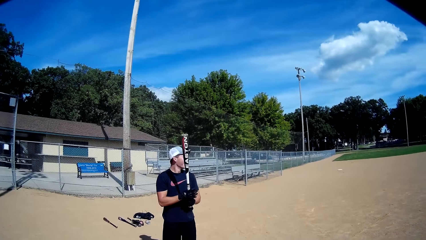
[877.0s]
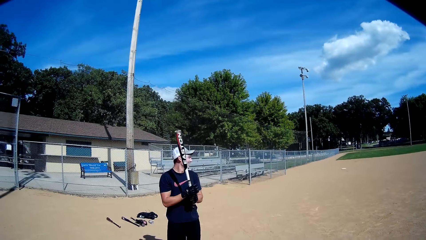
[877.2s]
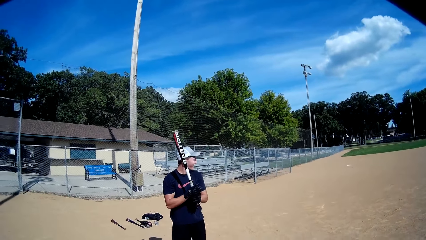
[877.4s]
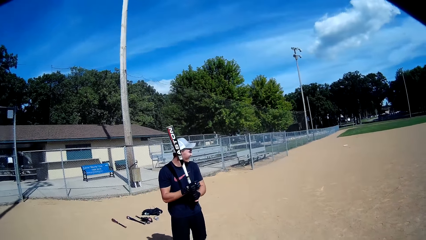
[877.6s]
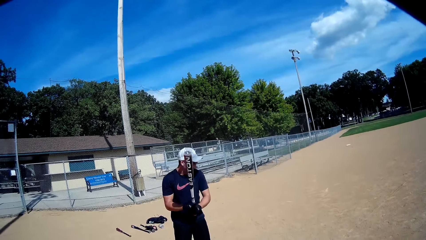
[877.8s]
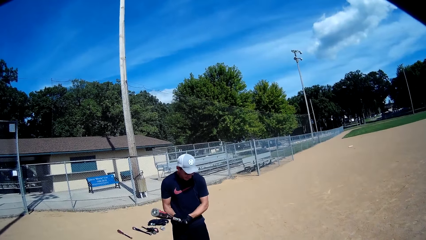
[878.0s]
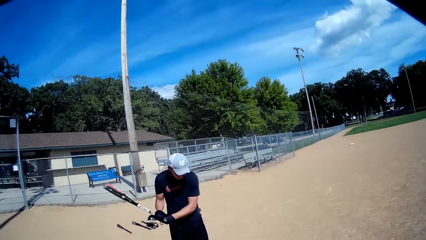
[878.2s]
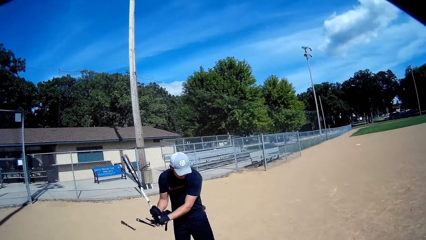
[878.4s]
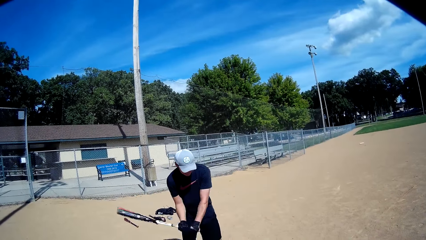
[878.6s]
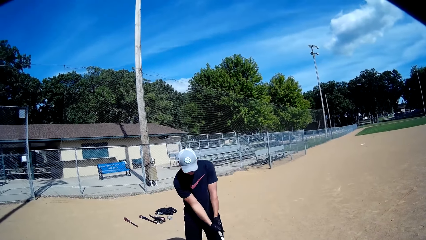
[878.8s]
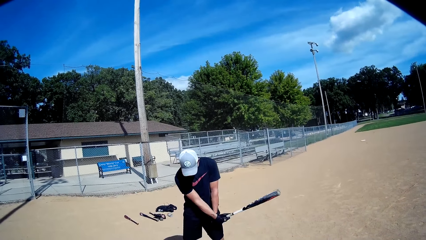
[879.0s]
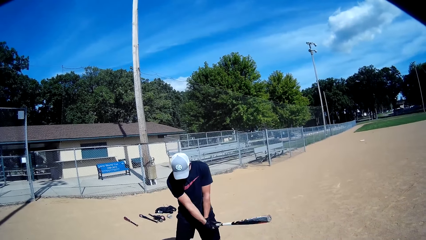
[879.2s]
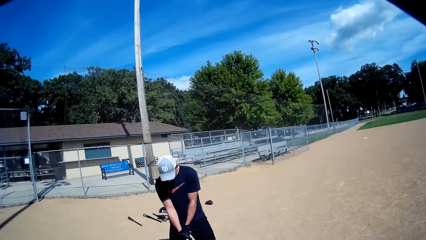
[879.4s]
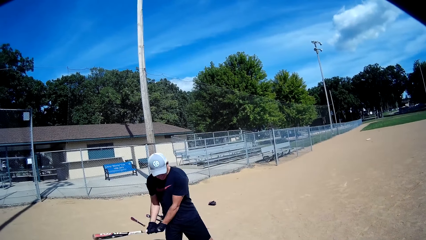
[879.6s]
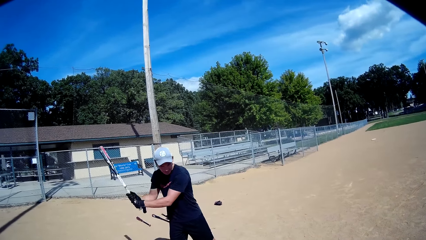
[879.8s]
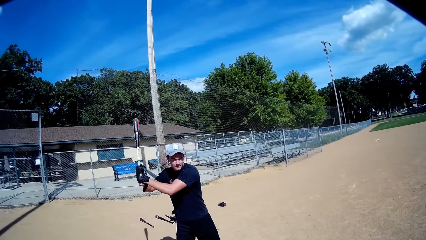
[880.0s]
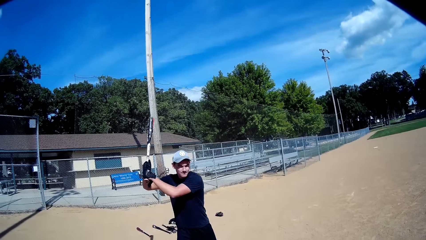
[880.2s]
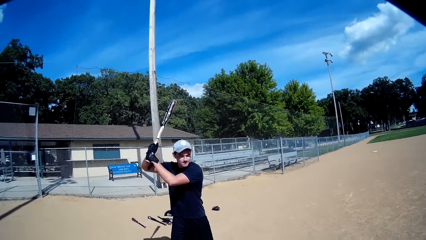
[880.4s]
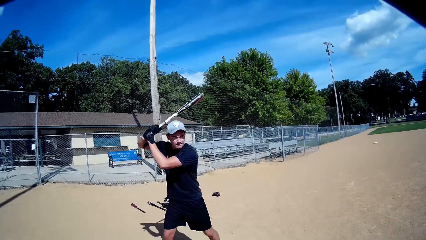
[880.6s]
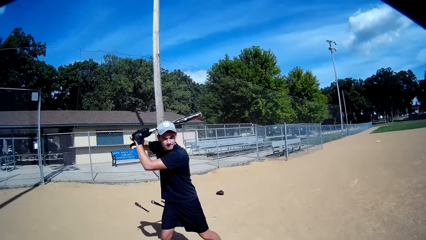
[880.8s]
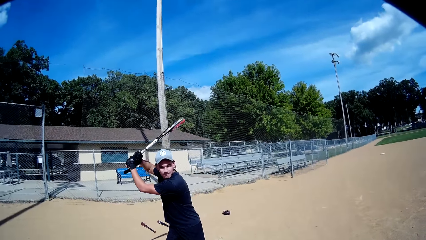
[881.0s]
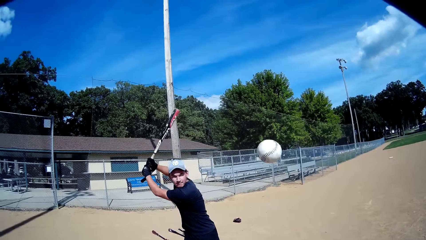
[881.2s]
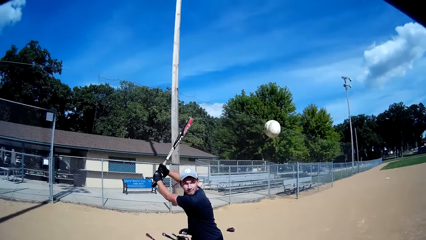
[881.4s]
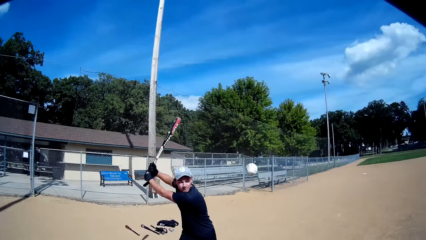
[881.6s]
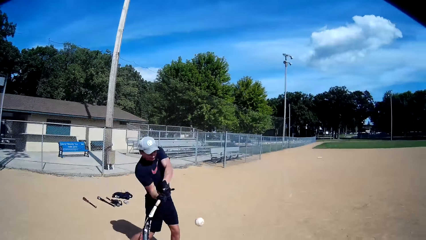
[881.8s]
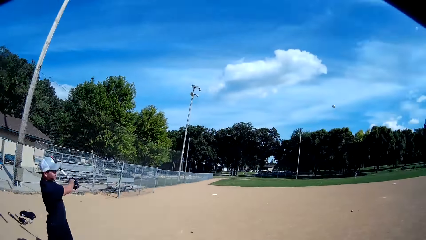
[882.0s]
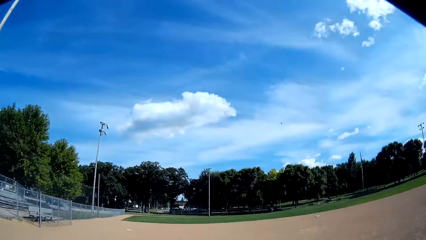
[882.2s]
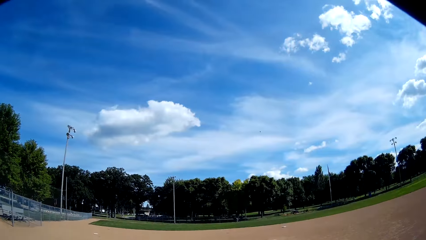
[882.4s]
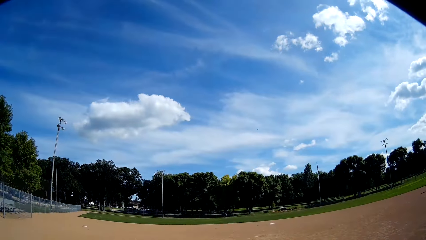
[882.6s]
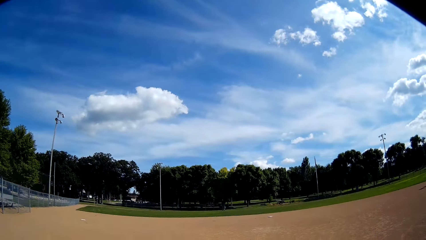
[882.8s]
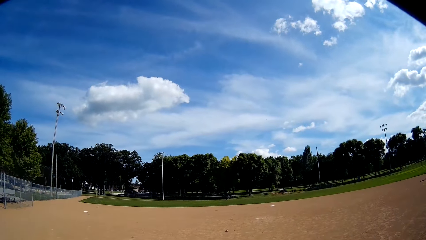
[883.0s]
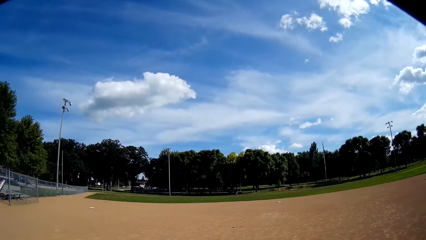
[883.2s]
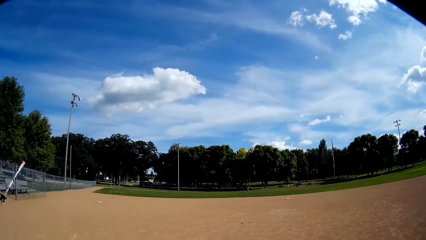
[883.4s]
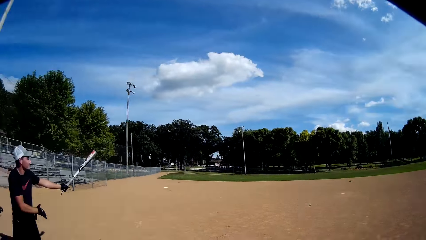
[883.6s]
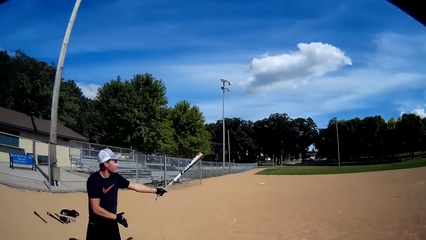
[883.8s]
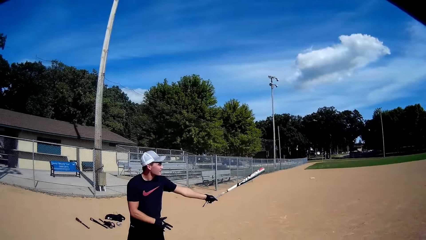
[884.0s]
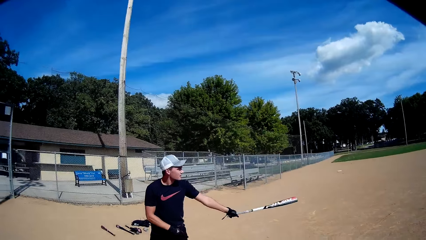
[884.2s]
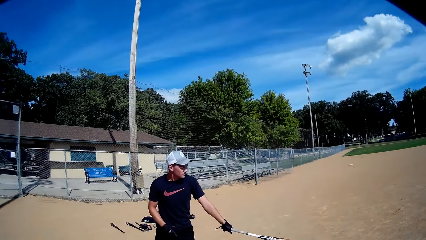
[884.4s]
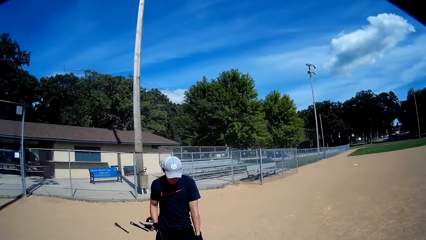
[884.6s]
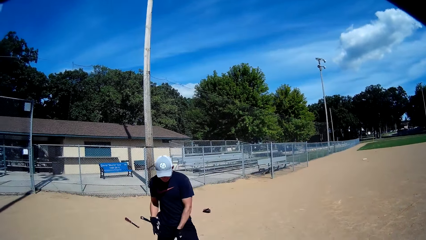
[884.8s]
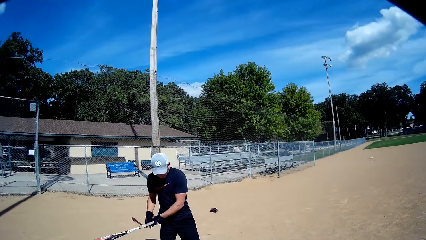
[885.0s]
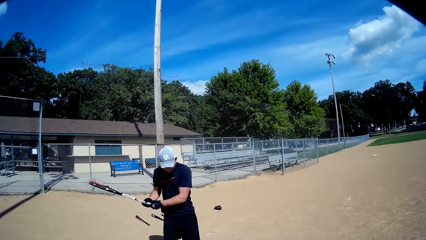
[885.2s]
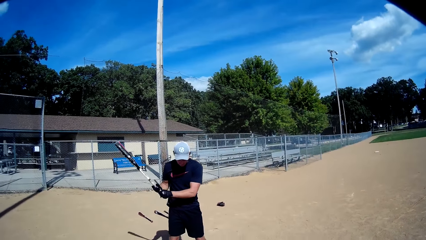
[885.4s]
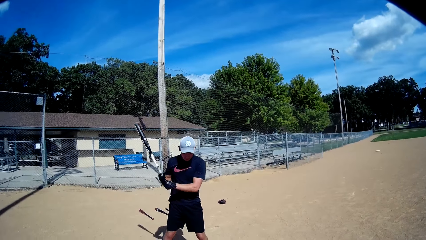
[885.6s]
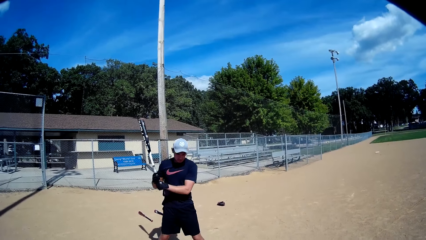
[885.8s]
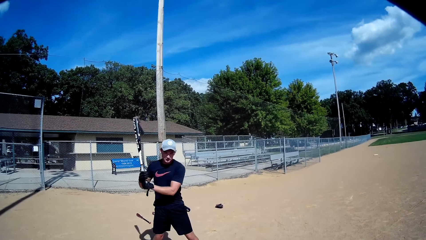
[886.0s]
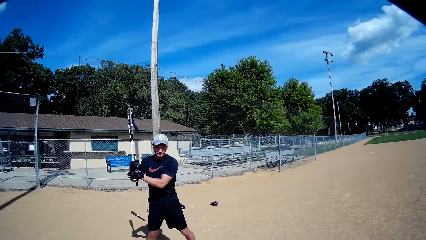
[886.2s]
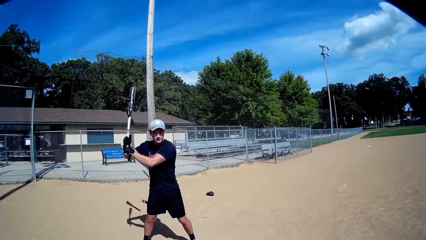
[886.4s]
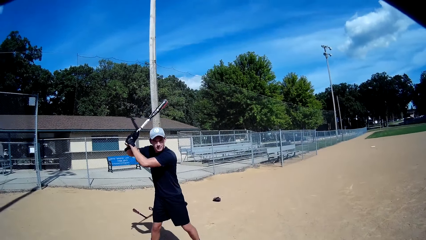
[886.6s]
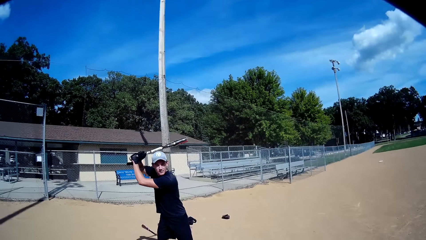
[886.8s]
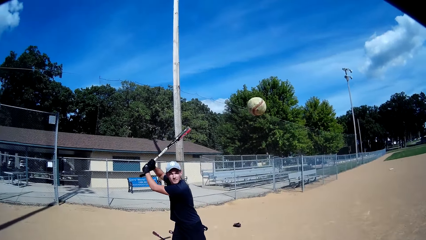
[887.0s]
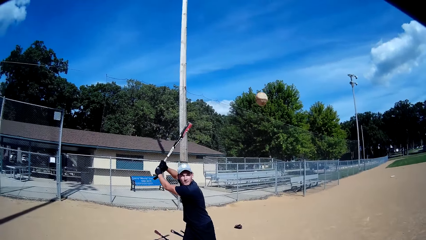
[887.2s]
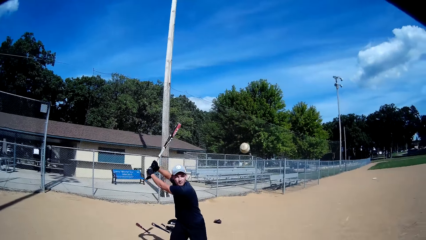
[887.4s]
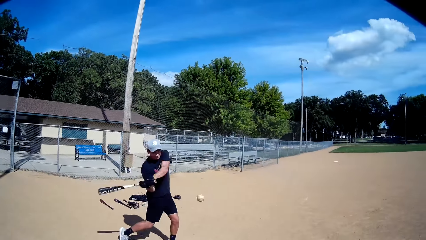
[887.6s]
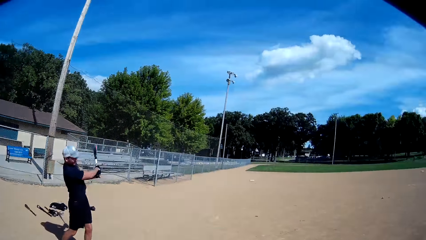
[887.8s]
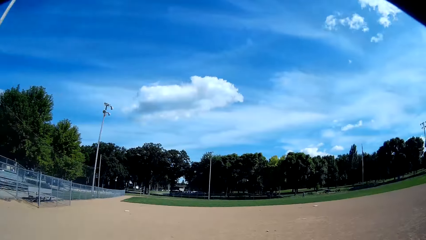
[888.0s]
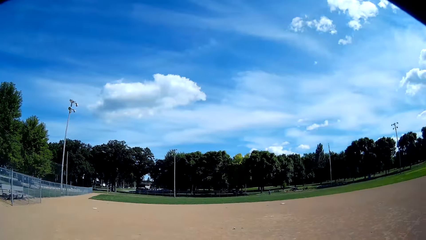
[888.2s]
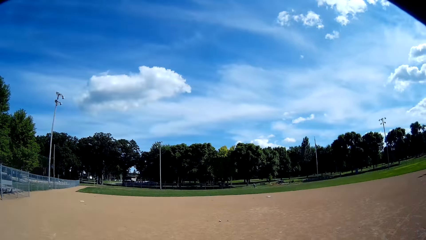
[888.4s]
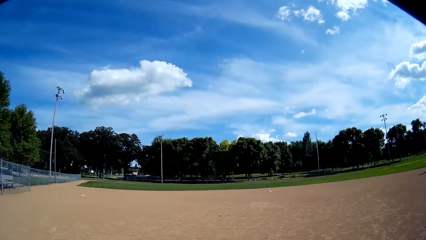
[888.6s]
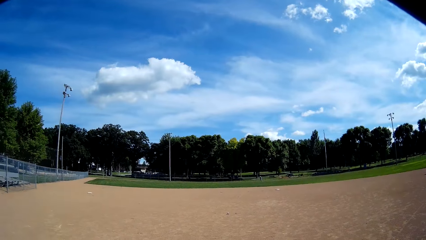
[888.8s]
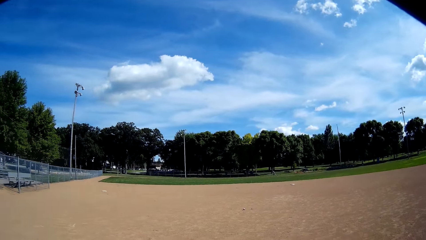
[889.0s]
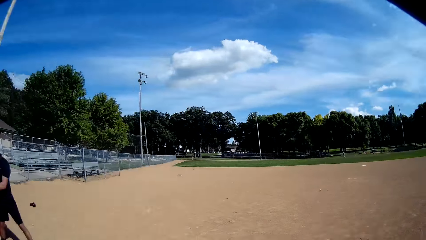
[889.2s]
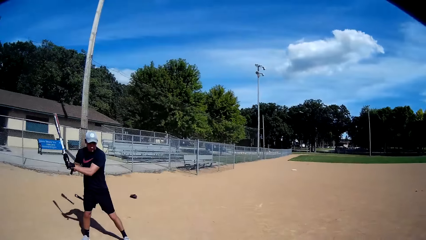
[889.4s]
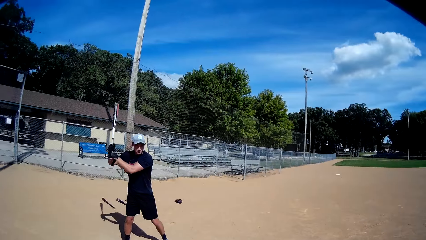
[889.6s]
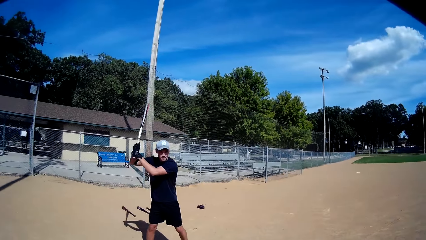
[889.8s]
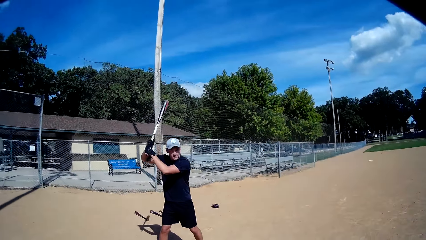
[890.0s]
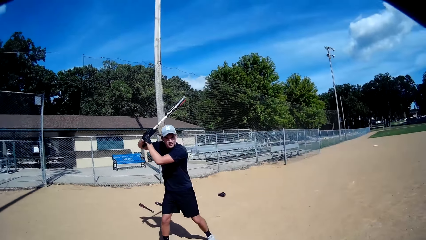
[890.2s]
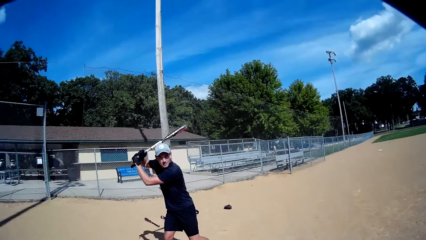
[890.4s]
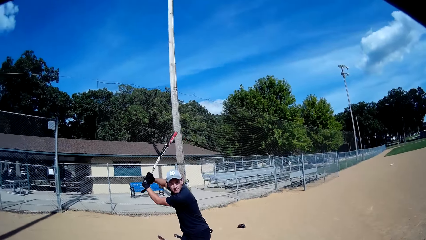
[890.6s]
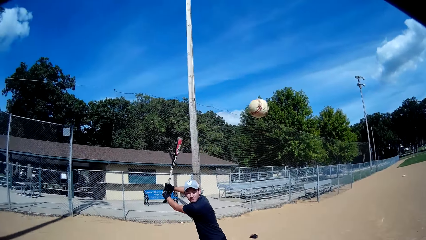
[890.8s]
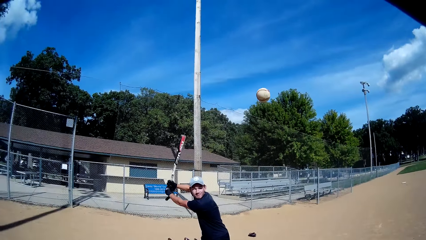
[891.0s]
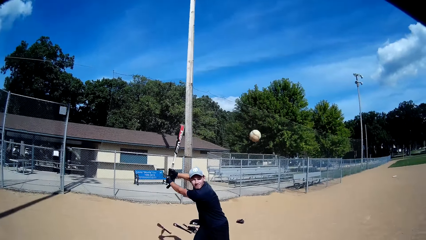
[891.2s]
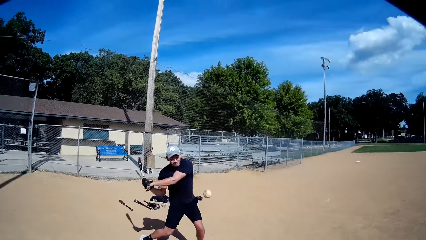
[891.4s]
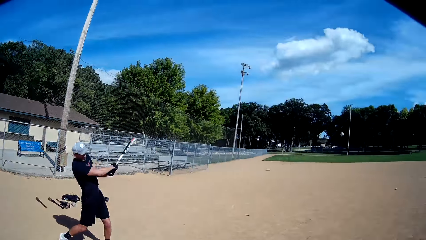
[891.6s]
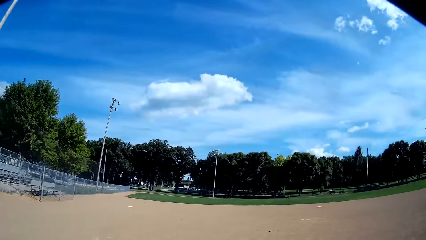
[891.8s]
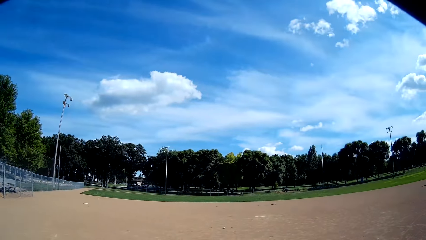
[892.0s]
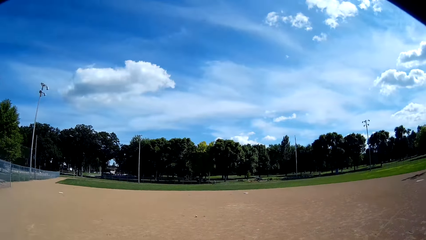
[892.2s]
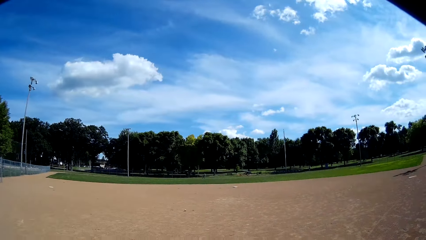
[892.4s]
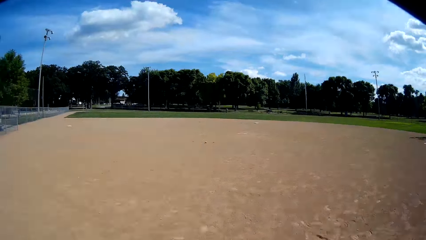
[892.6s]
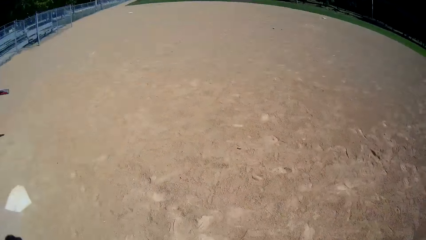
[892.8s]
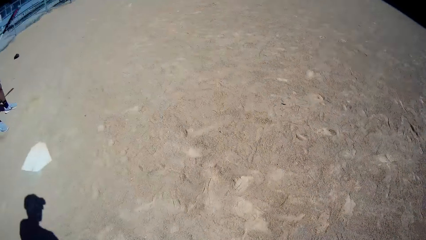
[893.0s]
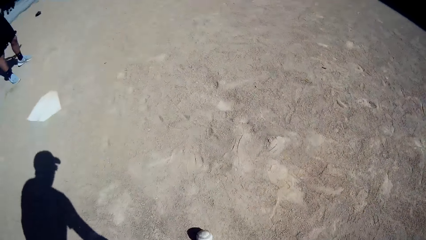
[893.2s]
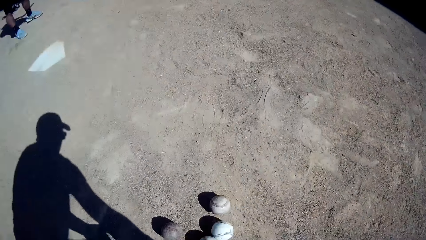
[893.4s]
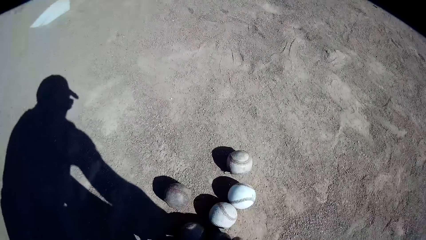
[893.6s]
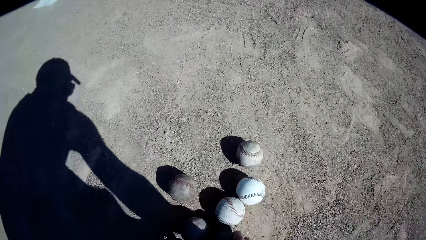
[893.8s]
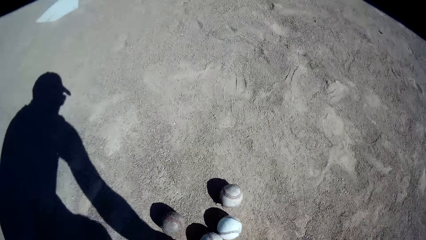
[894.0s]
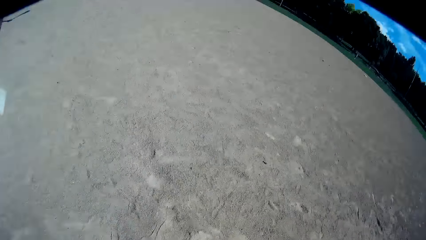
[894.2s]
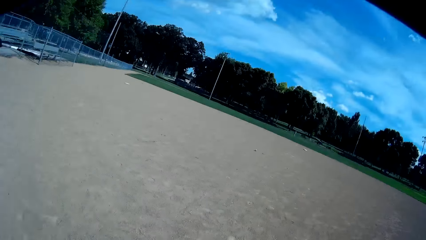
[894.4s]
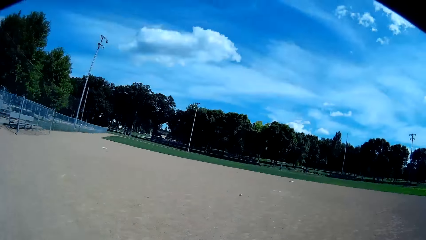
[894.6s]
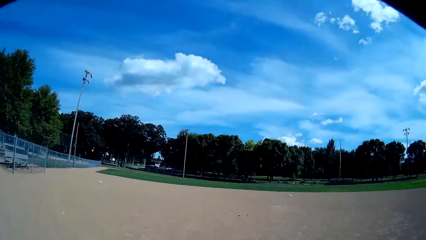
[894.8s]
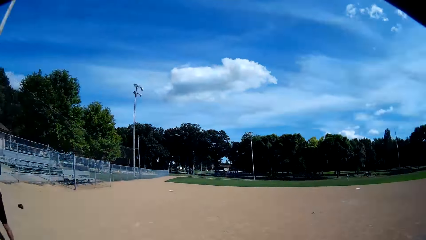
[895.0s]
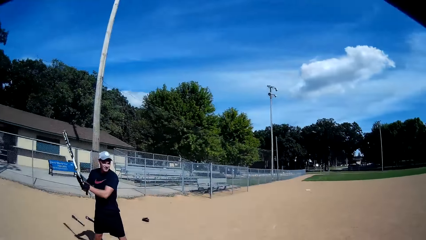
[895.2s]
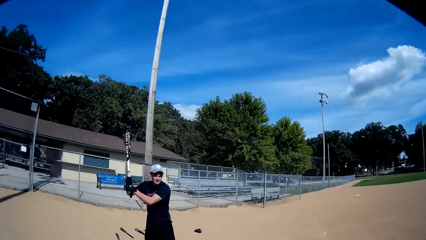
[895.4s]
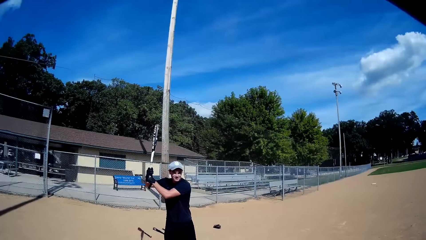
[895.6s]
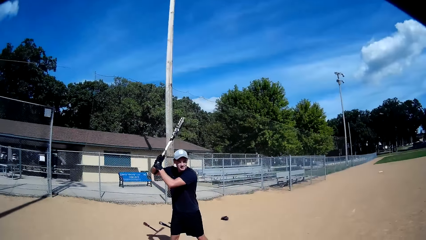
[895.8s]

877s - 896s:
The camera wearer talks to a man. The man holds the baseball bat with both hands, moves the baseball bat, lifts the baseball bat and hits the baseball. The camera wearer looks at the baseball. The man holds the baseball bat. The camera wearer throws a baseball to the man. The man hits the baseball. The camera wearer looks at the baseball. The man holds the baseball bat. The camera wearer throws another baseball to the man. The man hits the baseball. The camera wearer looks at the baseball and picks up a baseball from the floor.
